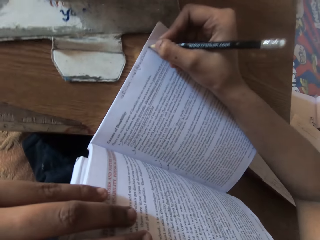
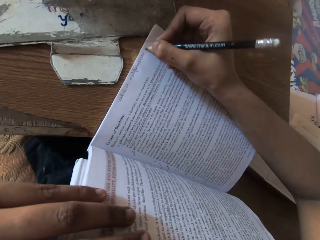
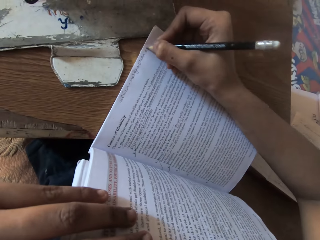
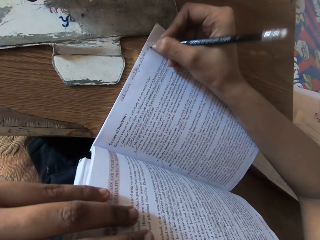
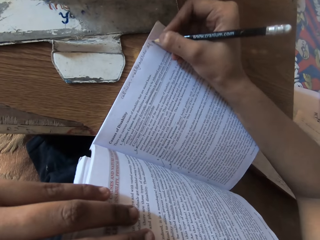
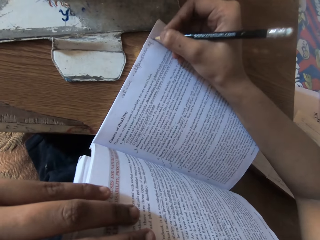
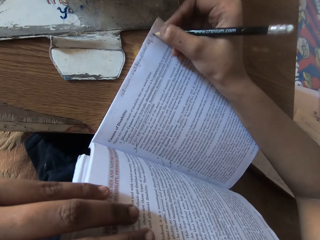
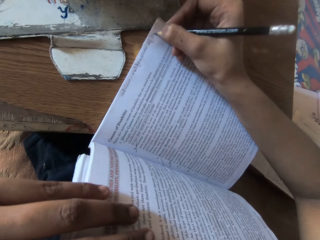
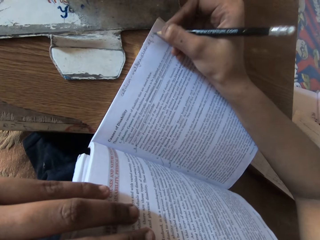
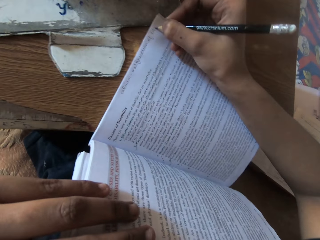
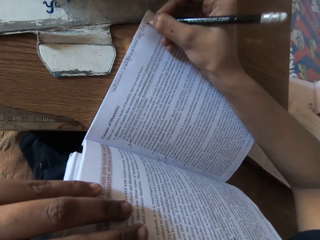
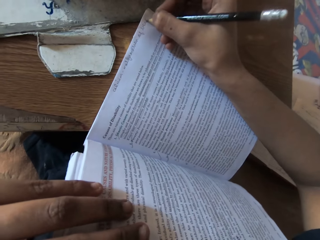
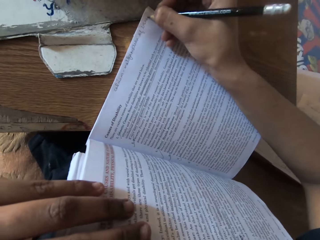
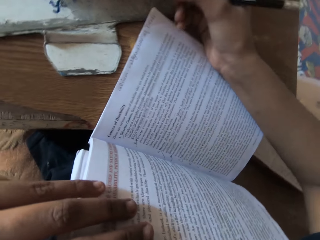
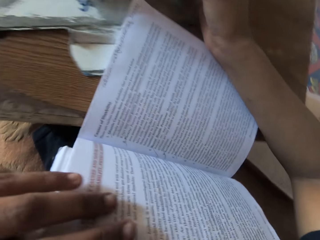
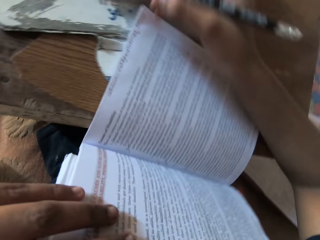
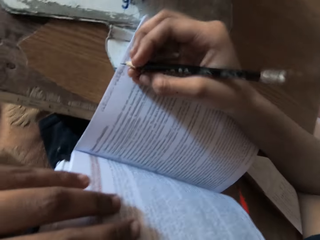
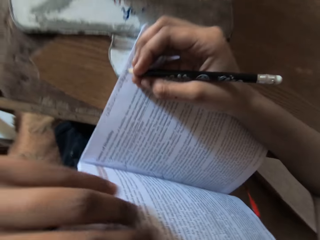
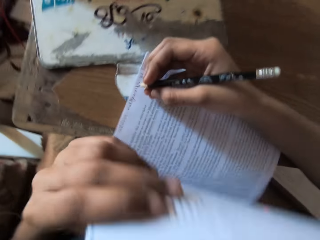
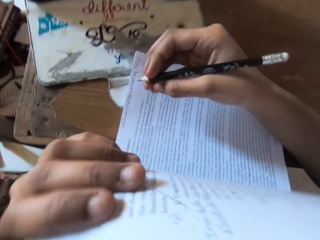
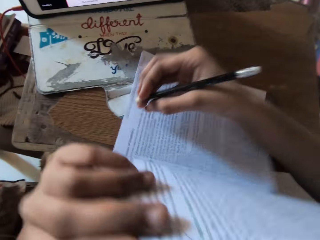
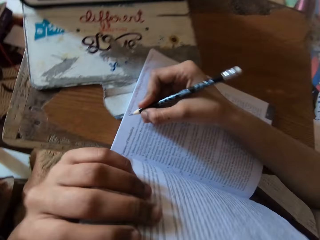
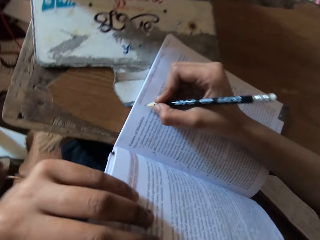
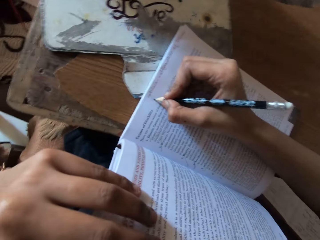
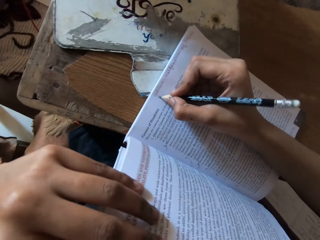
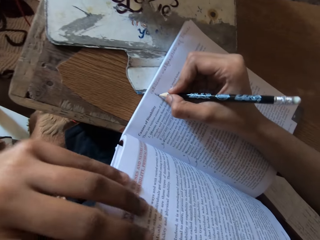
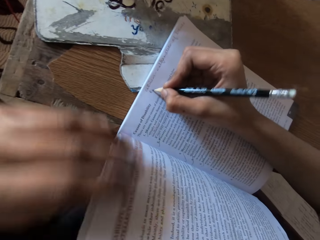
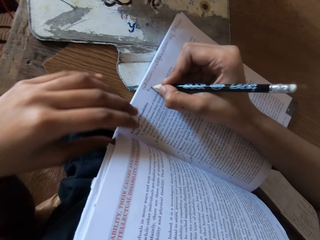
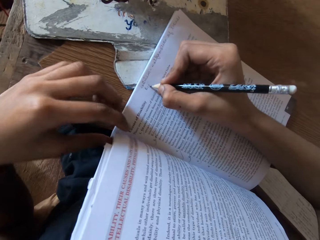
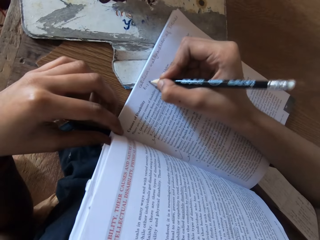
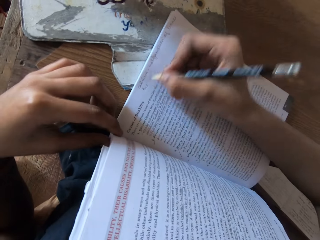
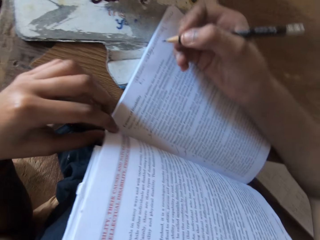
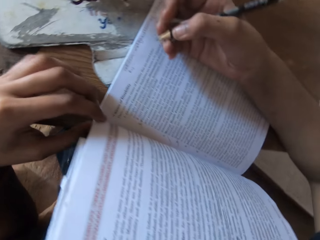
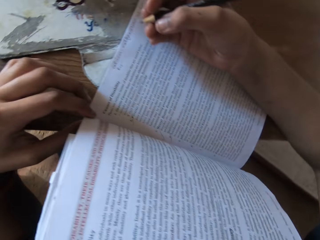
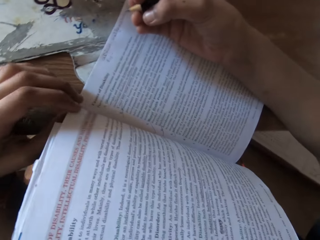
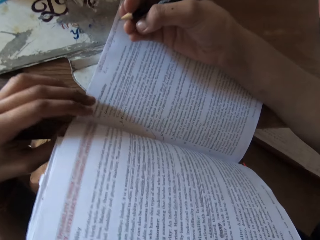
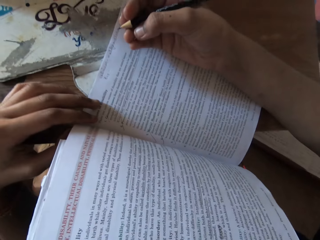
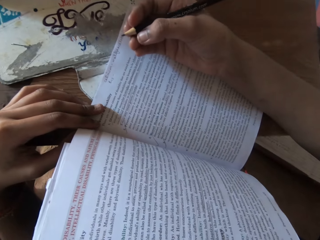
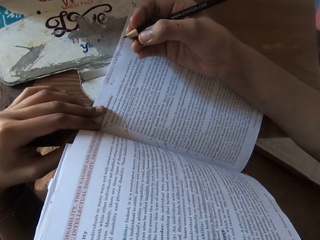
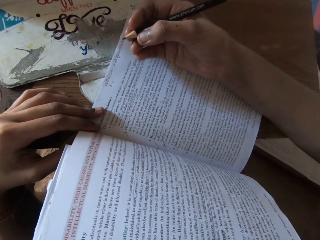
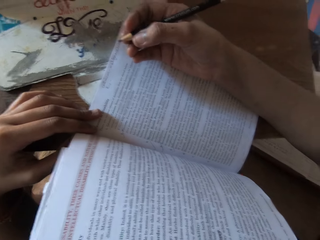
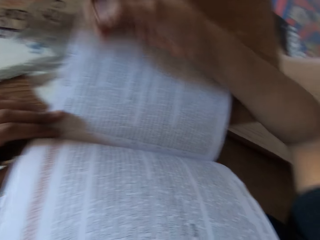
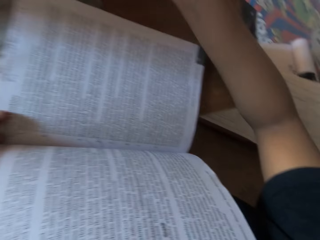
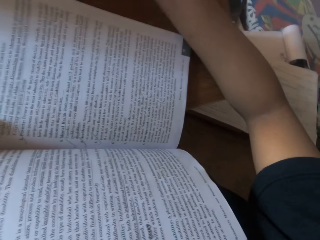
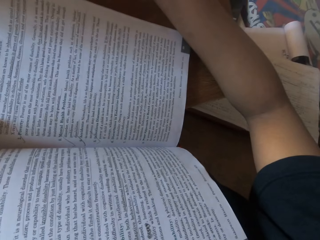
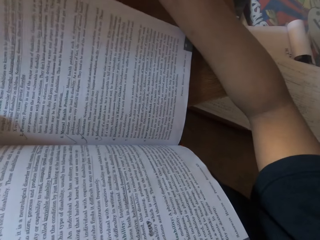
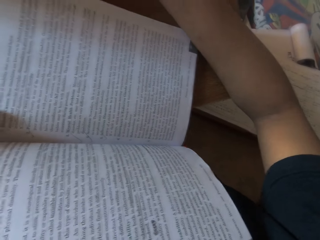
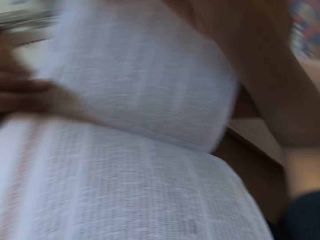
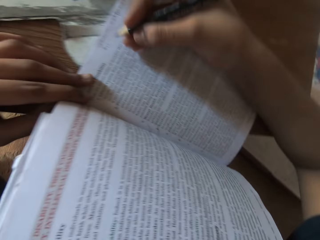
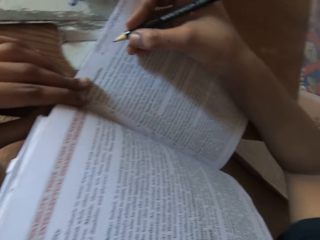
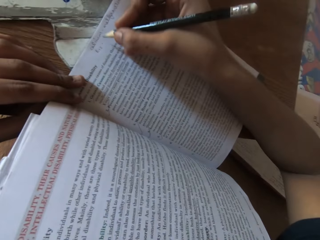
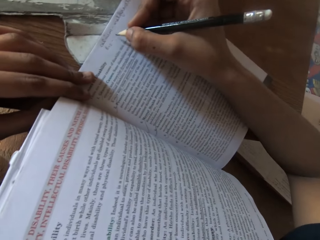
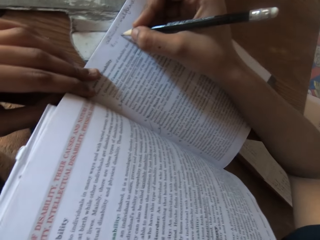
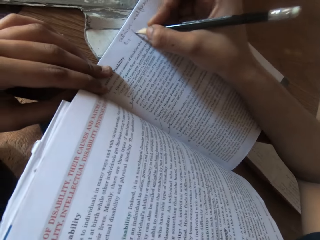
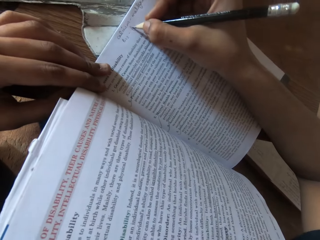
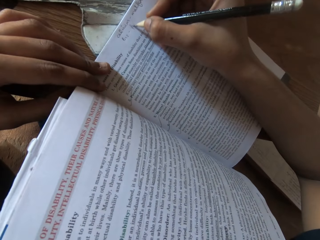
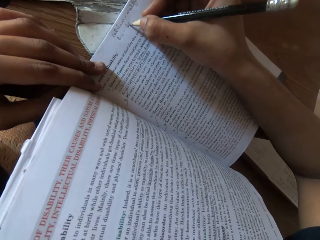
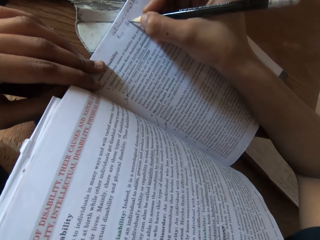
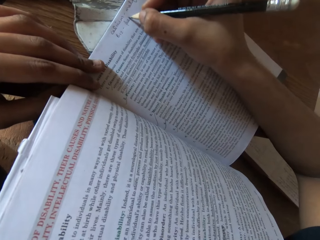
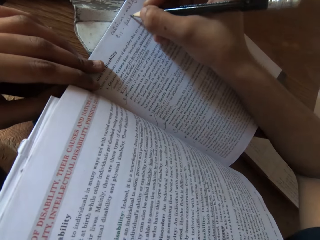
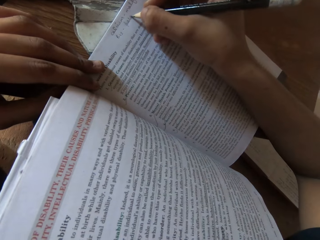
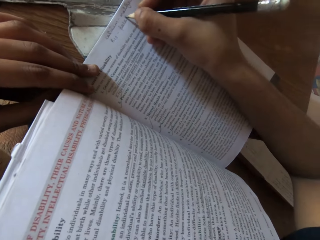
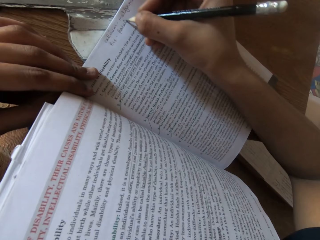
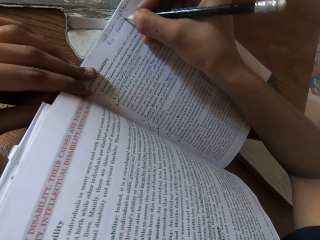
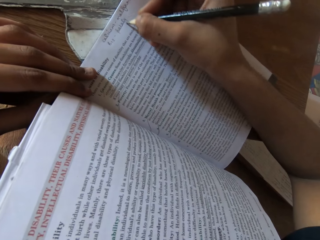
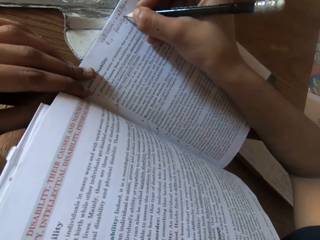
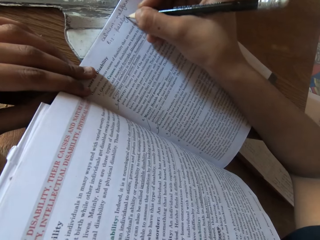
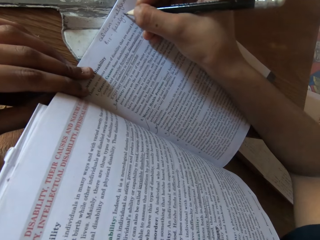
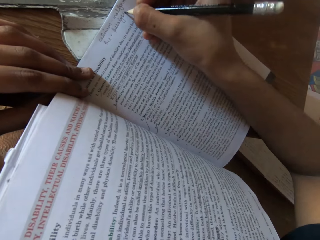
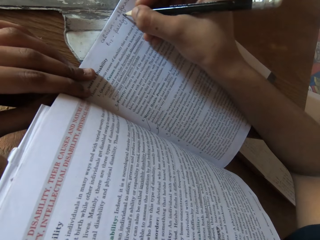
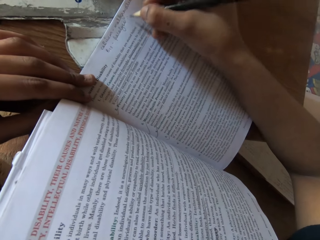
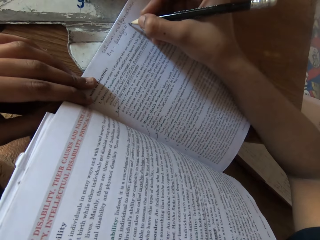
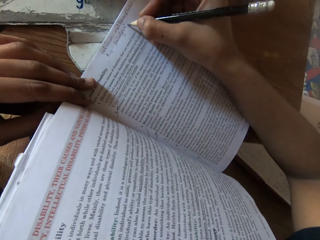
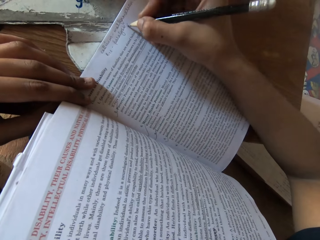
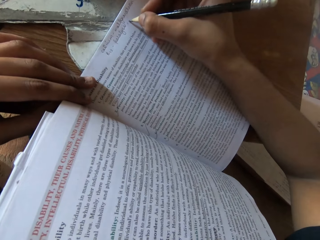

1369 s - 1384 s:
The camera wearer adjusts the book on the table with her left hand. She writes on the page of the book with the pencil in her right hand. She reads the book on the table. She adjusts the book on the table with both hands. She writes on the page of the book with the pencil in her right hand.

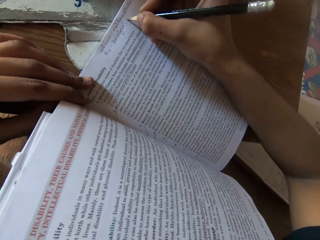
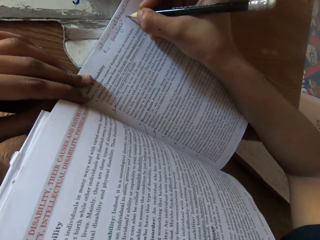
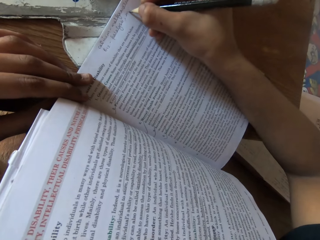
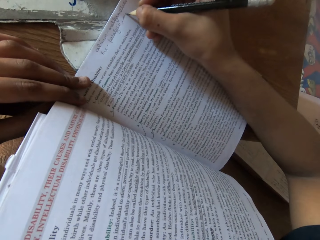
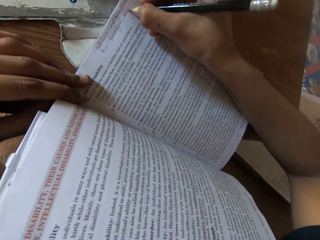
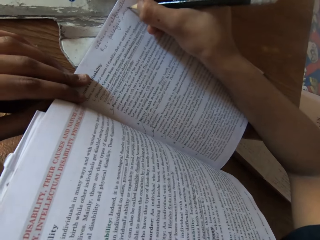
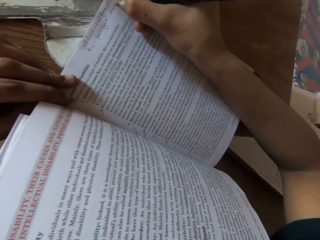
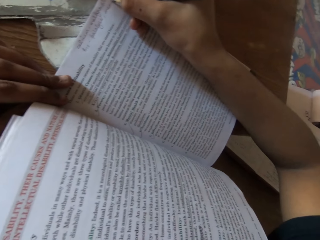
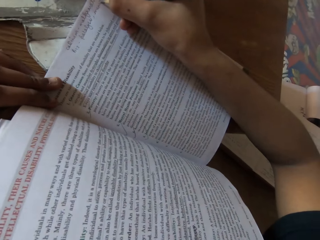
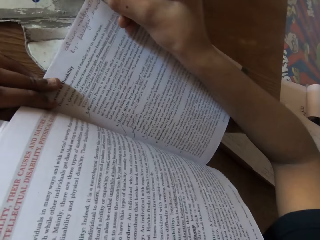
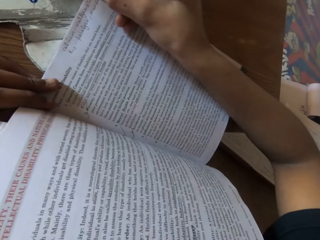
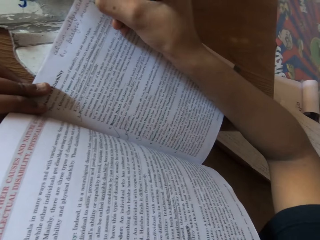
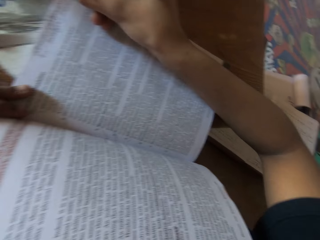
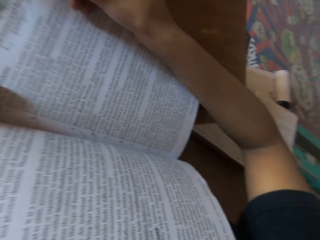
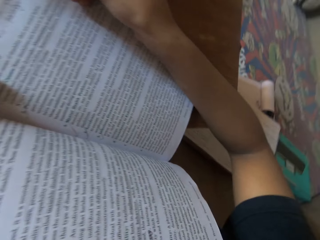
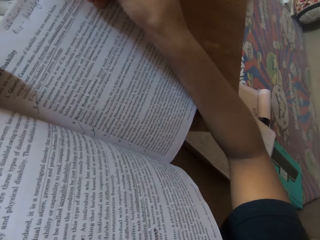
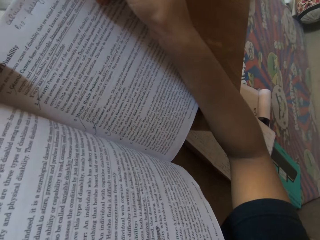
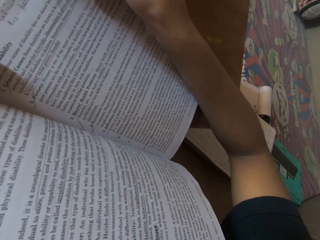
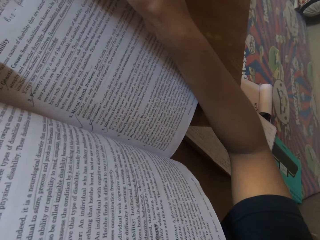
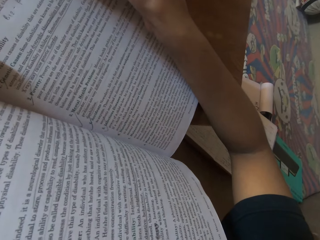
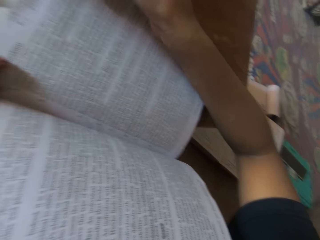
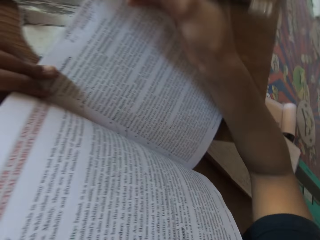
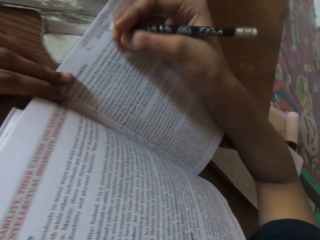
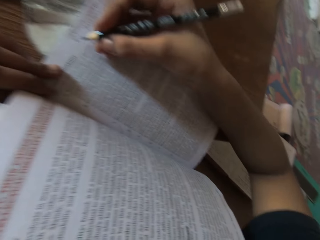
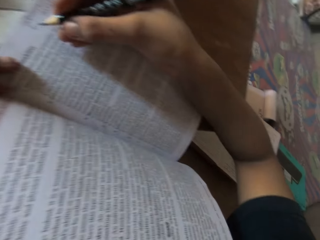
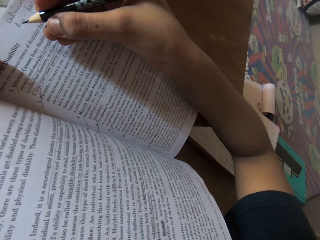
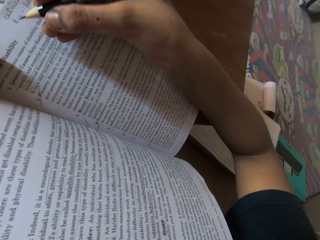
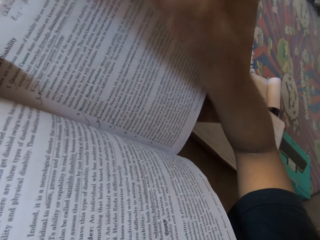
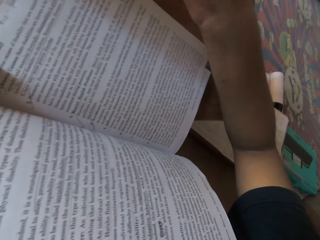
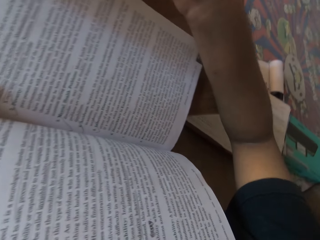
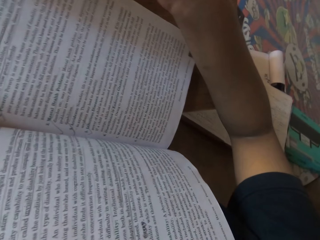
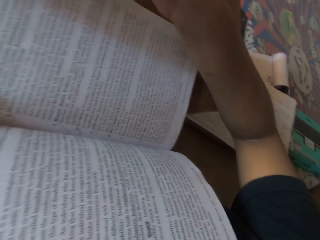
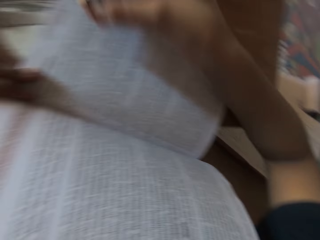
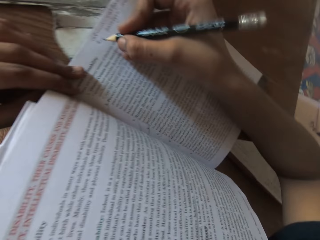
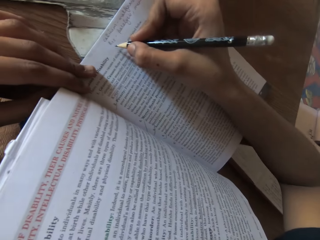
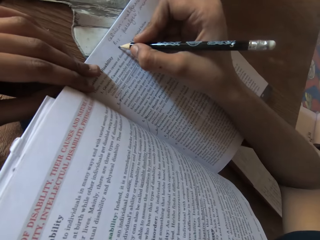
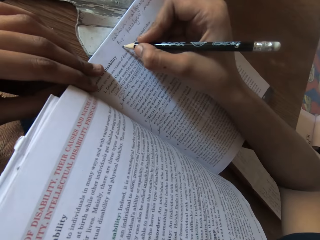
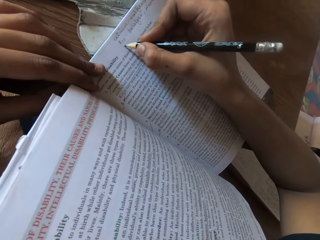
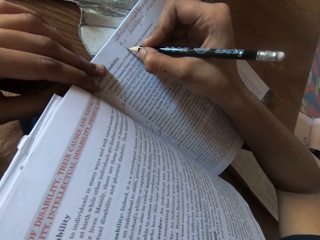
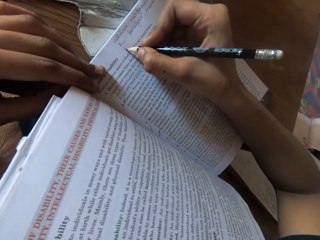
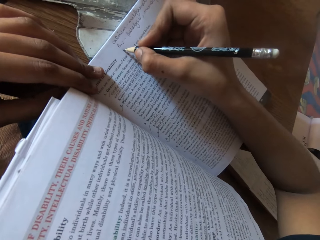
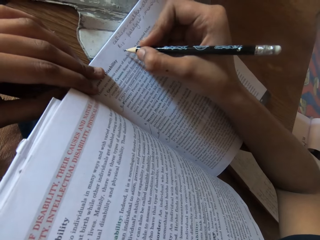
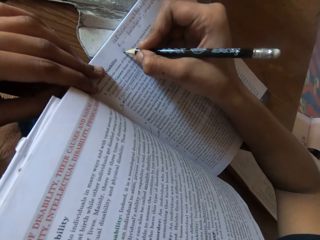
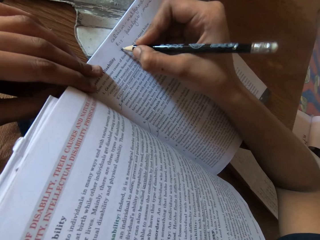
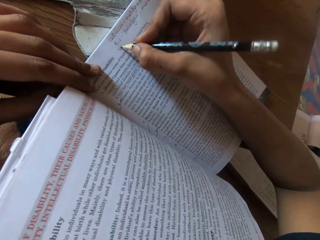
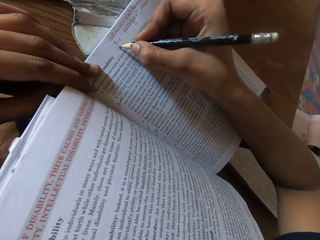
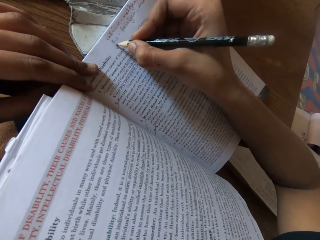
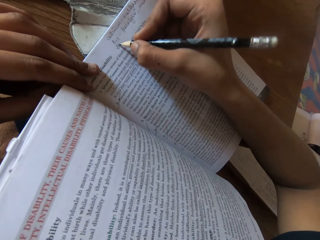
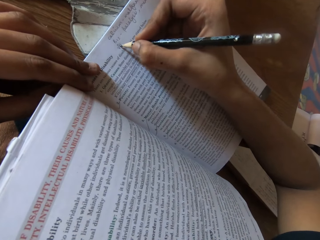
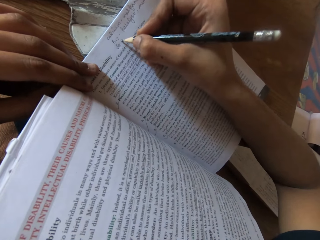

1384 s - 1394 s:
The camera wearer writes on the page of the book with the pencil in her right hand.
